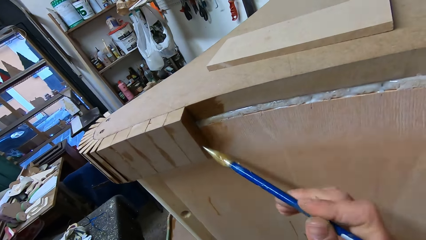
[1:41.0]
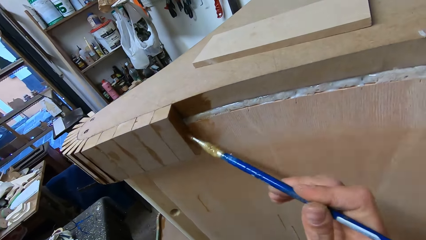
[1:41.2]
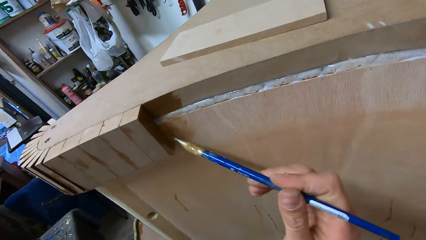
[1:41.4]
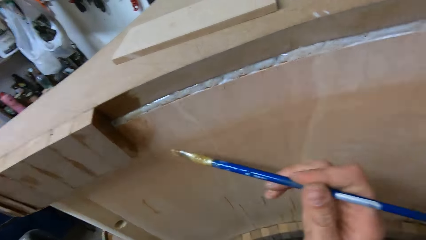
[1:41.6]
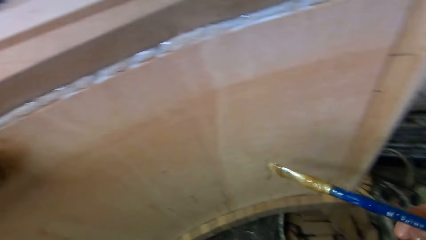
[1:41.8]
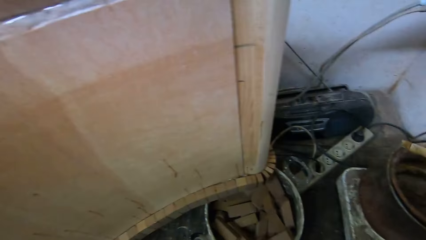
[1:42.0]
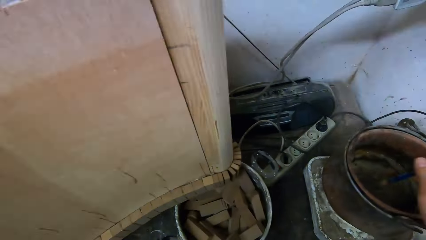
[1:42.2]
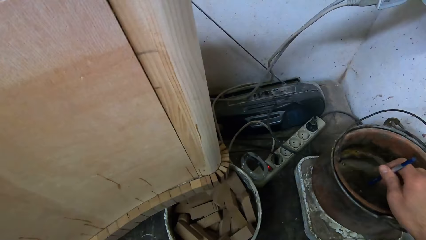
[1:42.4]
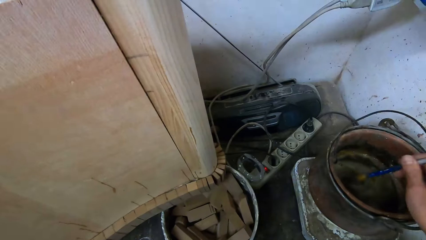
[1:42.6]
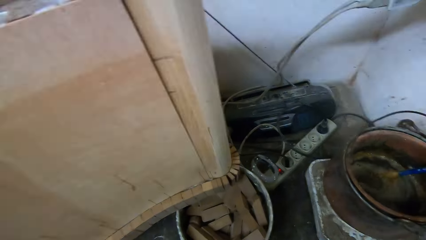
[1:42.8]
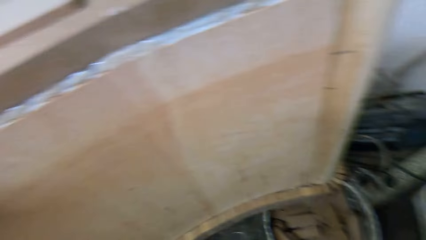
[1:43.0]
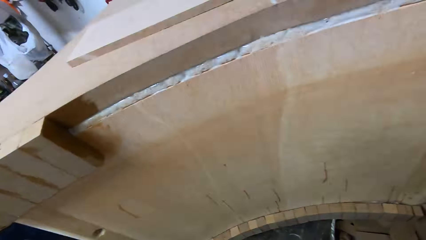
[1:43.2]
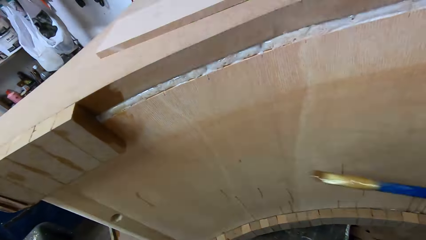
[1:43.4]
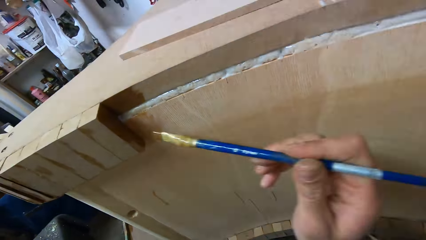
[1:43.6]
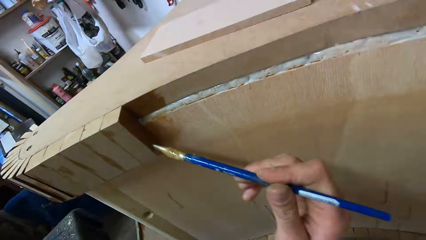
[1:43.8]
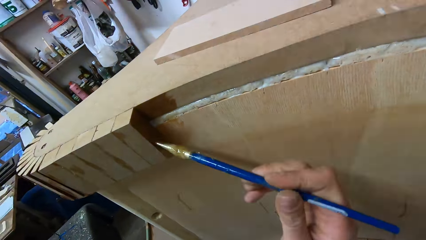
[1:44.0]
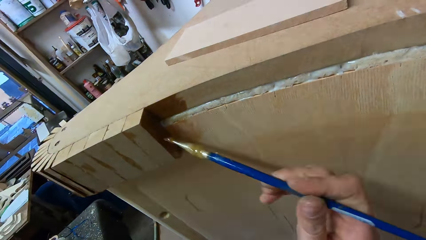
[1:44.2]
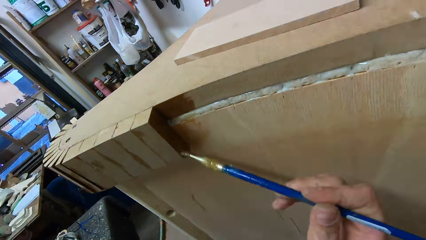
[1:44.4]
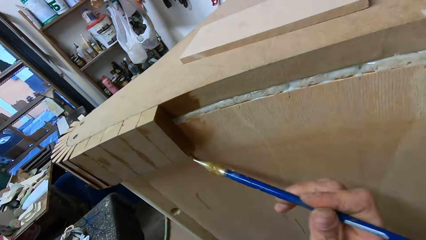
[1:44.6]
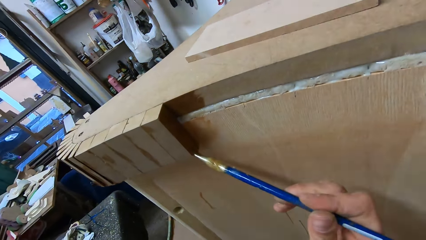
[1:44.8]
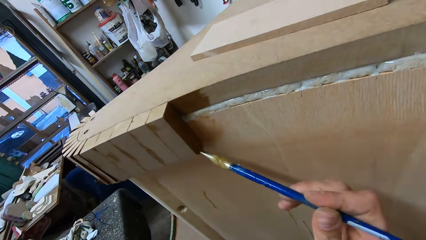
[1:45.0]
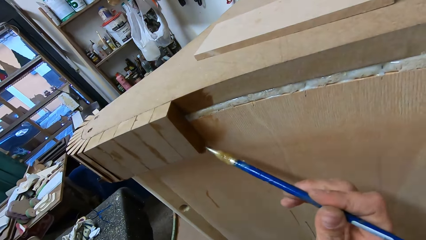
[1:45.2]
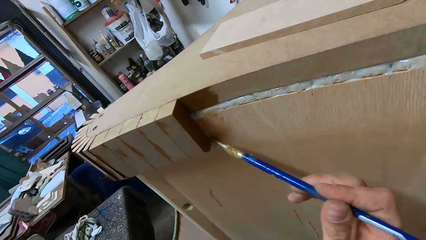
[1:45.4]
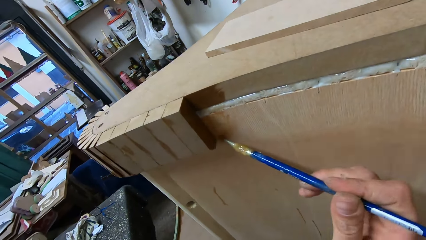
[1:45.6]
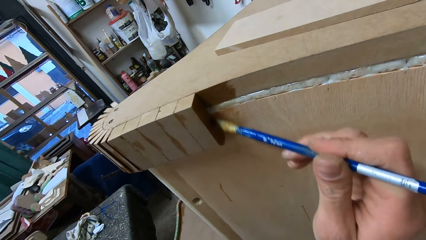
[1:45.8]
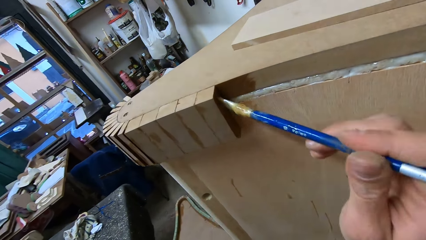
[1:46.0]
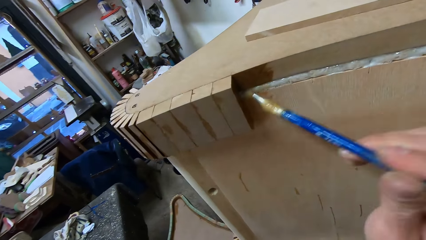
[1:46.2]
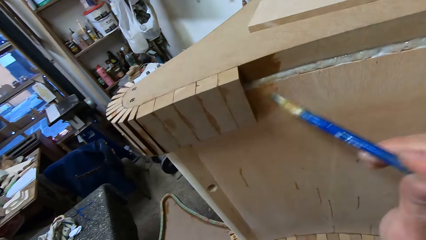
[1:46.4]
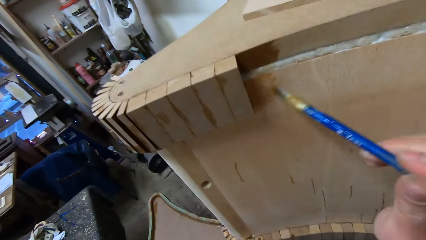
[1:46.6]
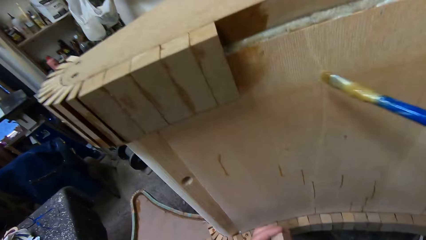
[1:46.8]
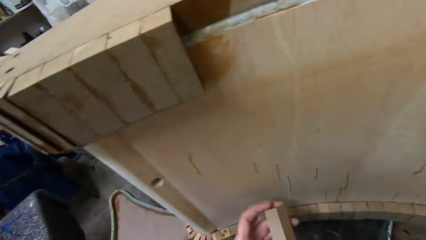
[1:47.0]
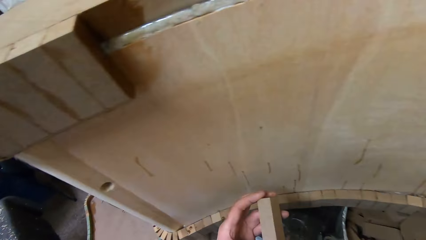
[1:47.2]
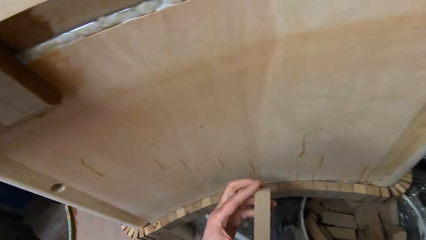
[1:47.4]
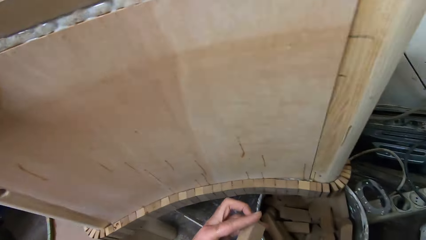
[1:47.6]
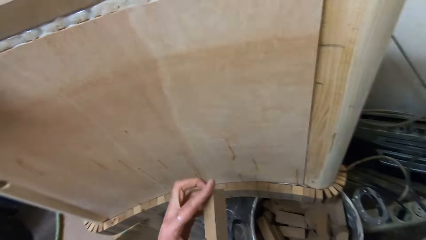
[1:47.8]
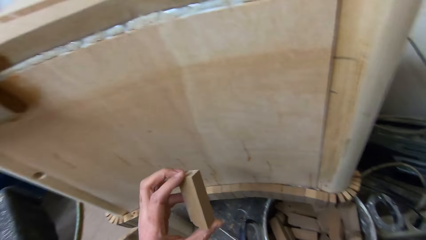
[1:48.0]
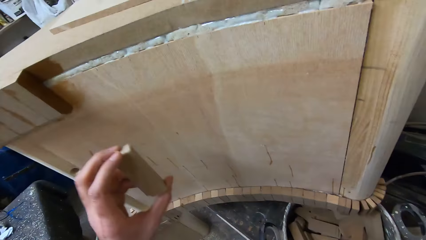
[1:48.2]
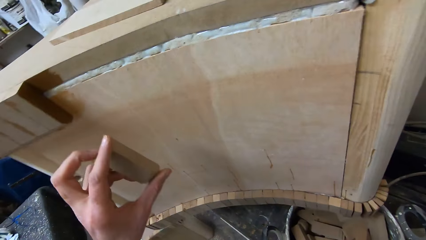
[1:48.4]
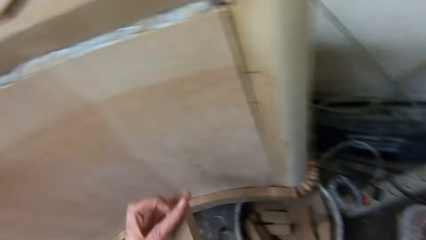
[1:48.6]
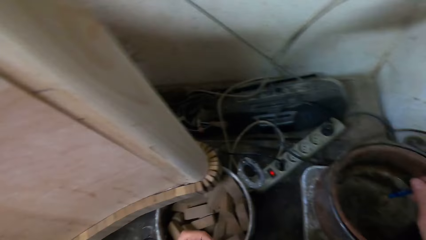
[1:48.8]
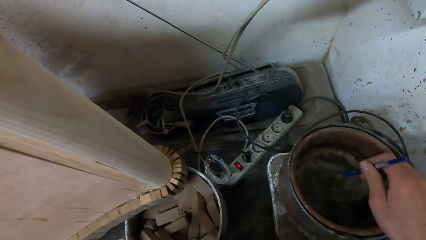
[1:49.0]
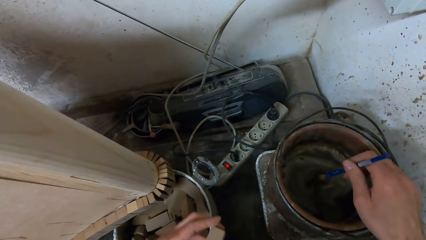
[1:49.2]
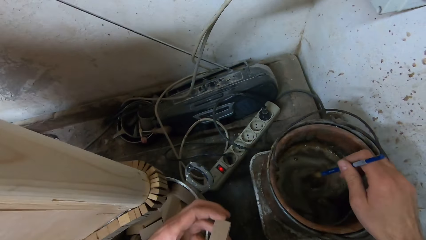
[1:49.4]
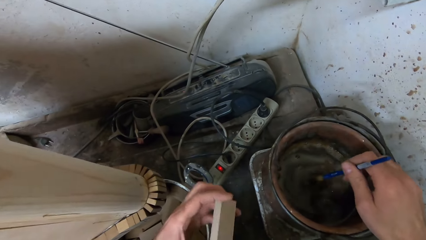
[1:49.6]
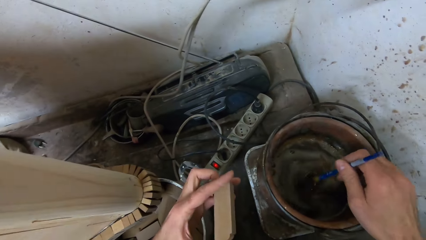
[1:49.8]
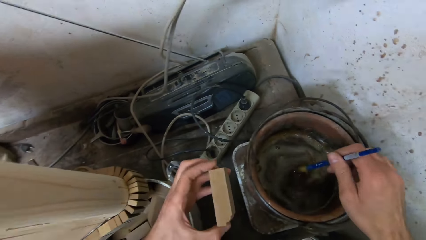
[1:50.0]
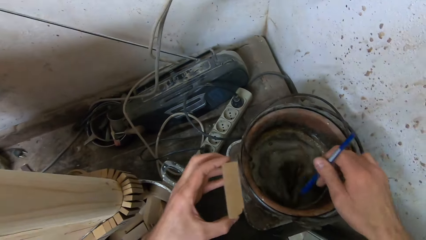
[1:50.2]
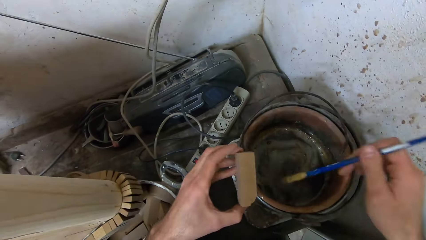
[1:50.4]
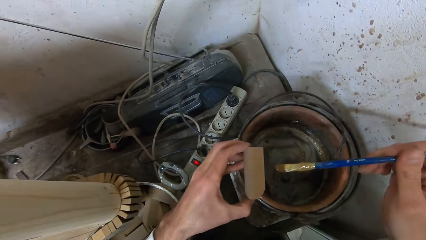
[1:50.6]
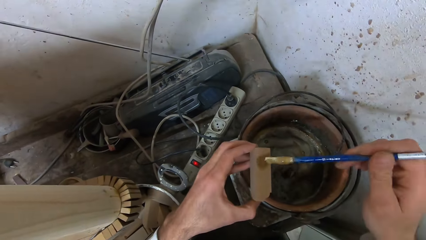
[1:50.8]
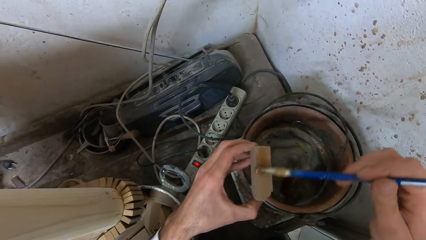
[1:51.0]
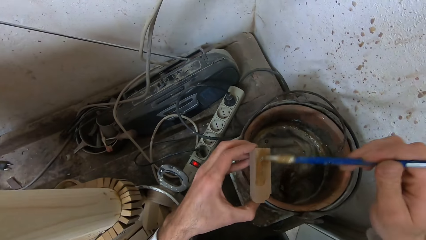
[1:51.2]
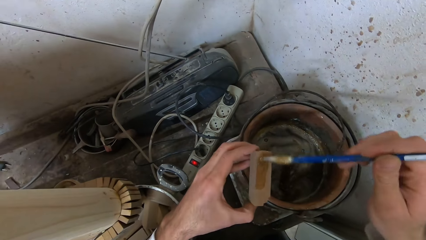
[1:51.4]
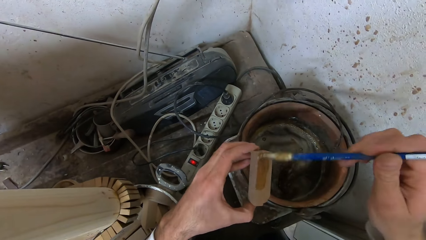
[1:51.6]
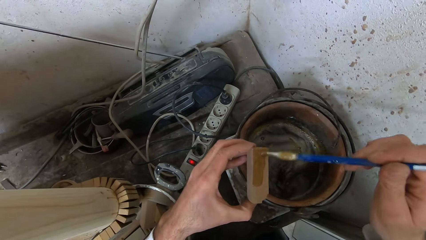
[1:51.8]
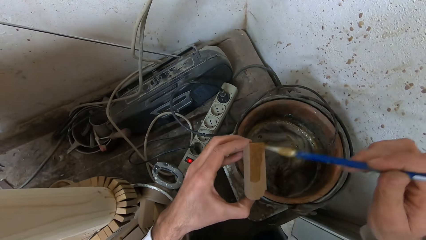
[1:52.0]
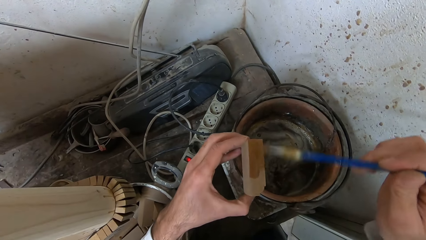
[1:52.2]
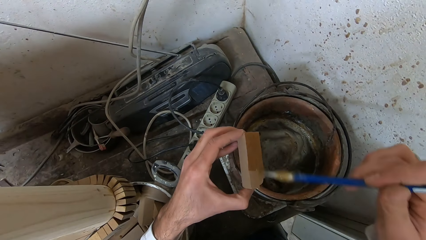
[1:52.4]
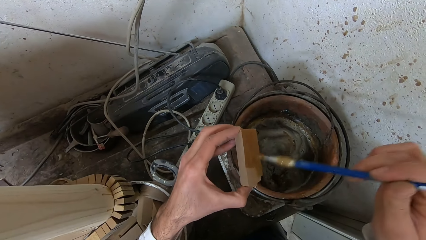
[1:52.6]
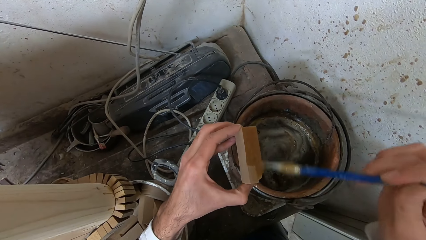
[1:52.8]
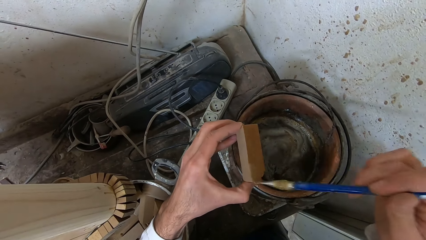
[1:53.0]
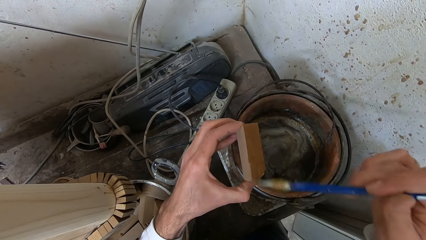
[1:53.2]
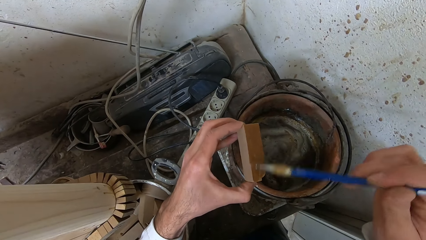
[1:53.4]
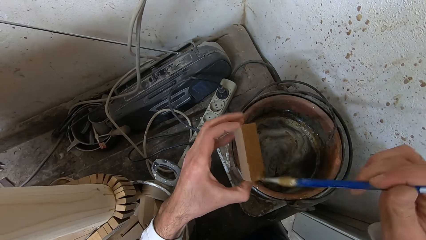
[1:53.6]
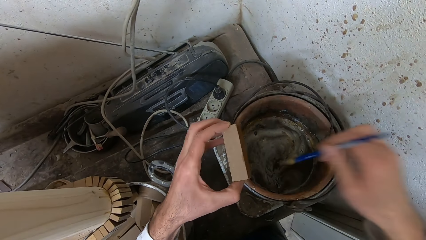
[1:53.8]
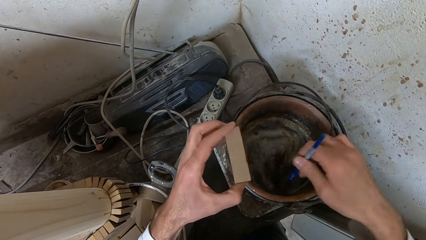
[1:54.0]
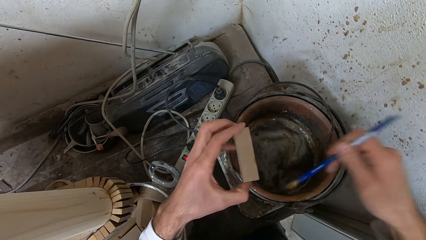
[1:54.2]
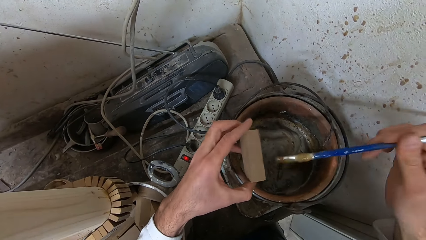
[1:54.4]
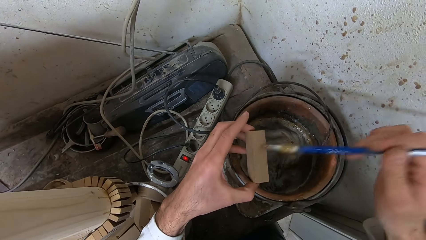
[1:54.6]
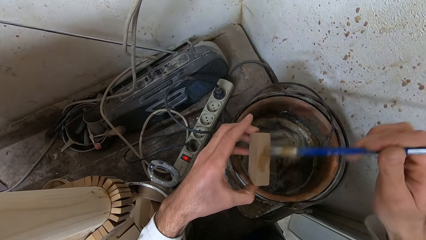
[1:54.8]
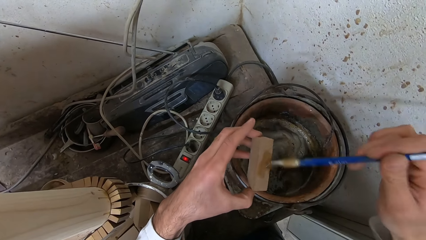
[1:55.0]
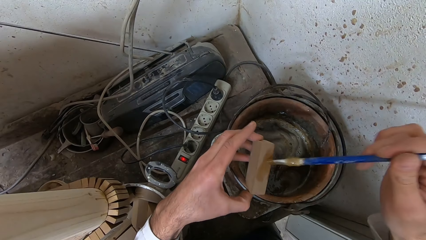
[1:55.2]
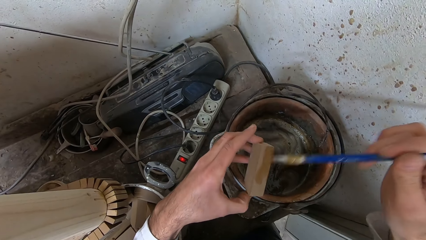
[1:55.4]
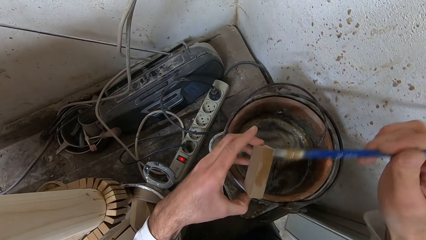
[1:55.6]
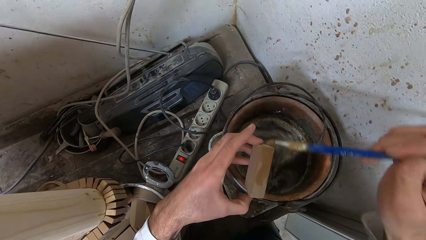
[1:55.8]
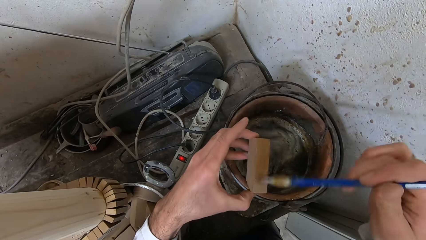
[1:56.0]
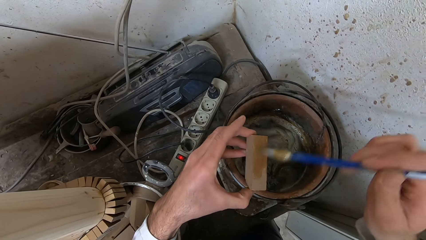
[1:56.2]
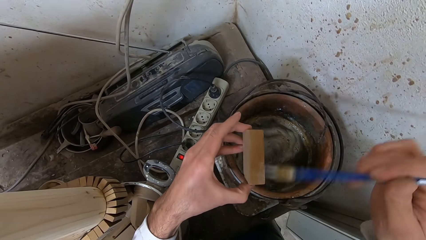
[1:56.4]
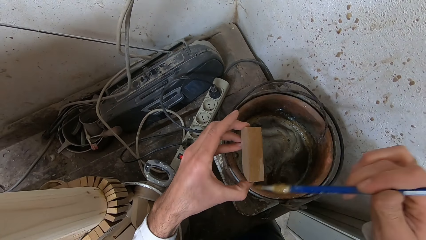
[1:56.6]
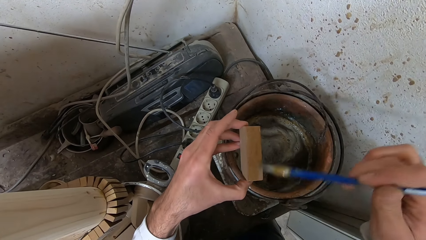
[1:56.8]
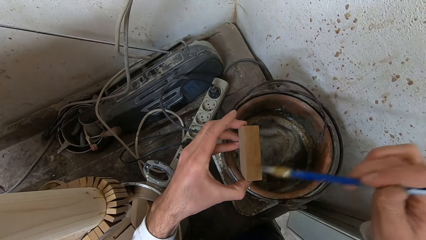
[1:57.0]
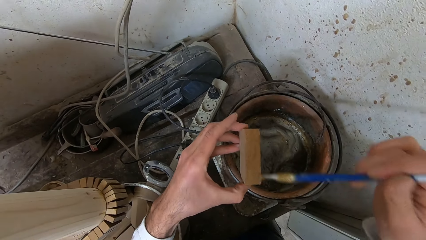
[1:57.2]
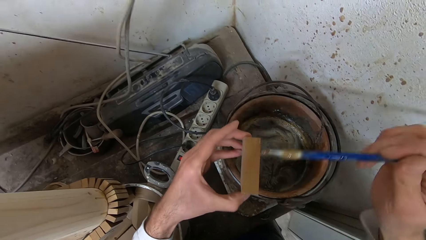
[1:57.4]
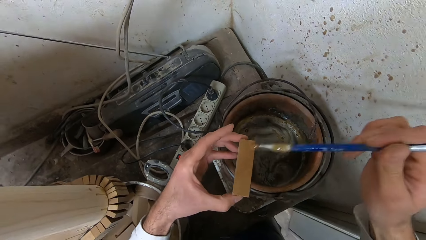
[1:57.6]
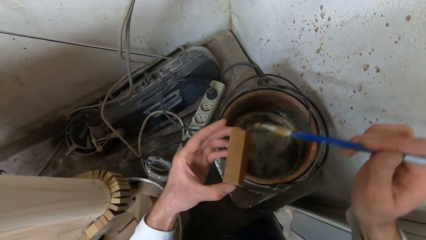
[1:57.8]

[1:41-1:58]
The camera wearer dips the glue brush into the bucket of glue. They apply the glue to the furniture. They stir the glue in the bucket with the glue brush. They dip the brush in the glue. They apply the glue to a piece of wood. They dip the glue brush into the bucket of glue. They apply the glue to the piece of wood.
